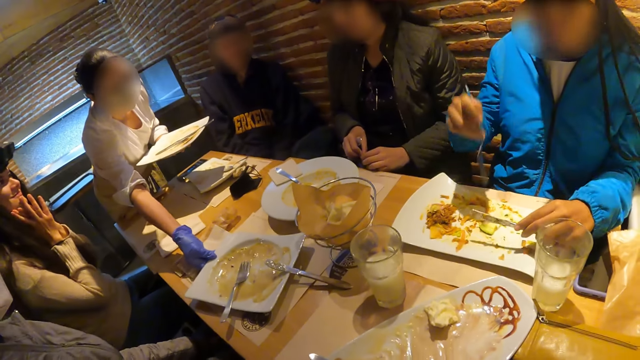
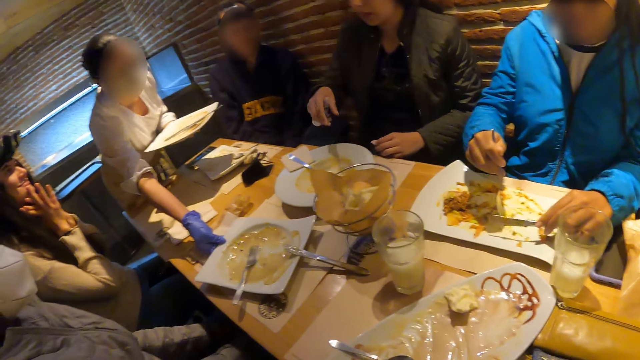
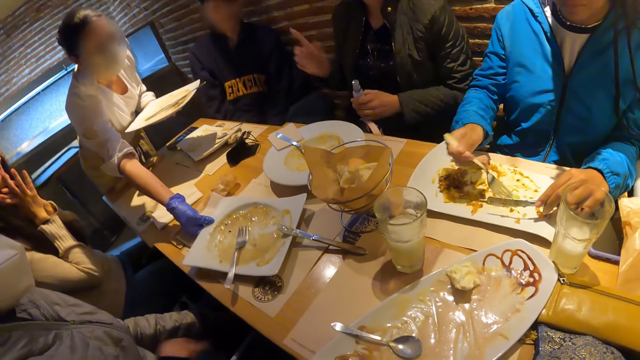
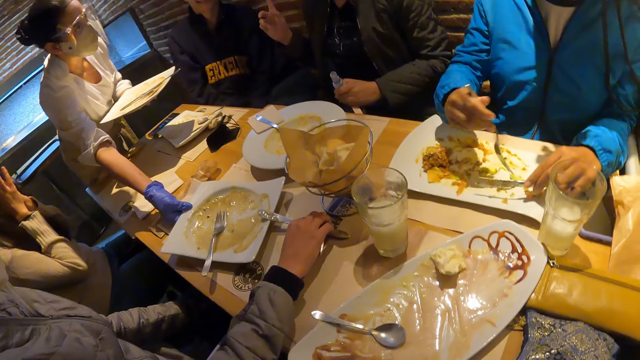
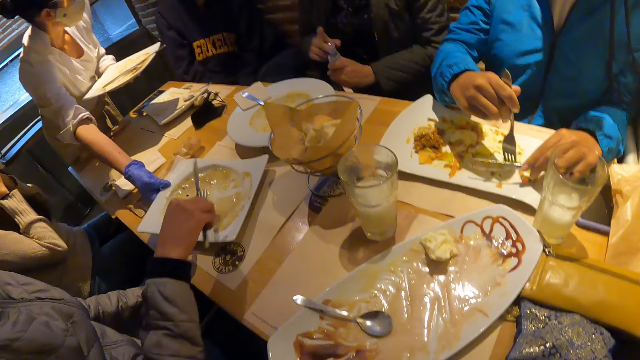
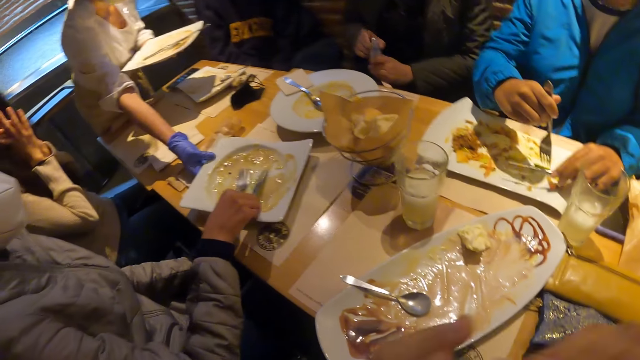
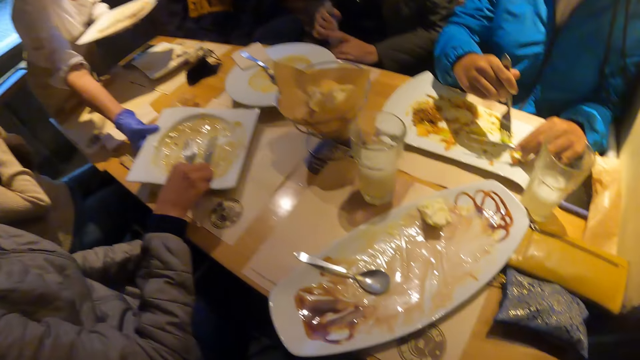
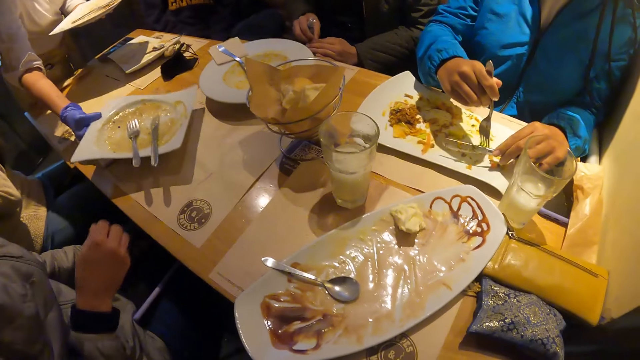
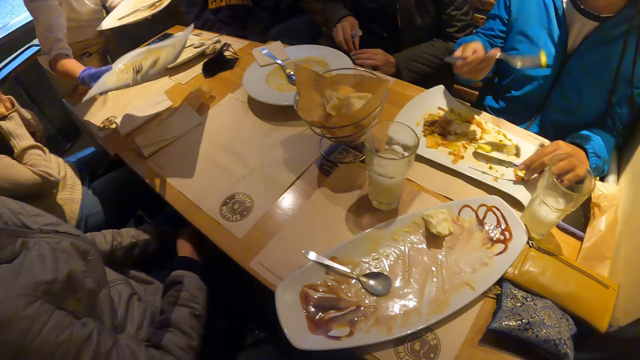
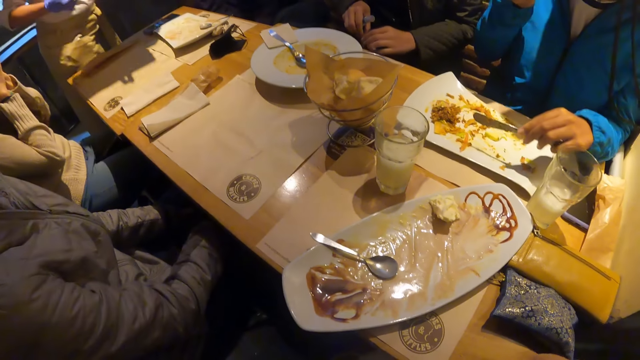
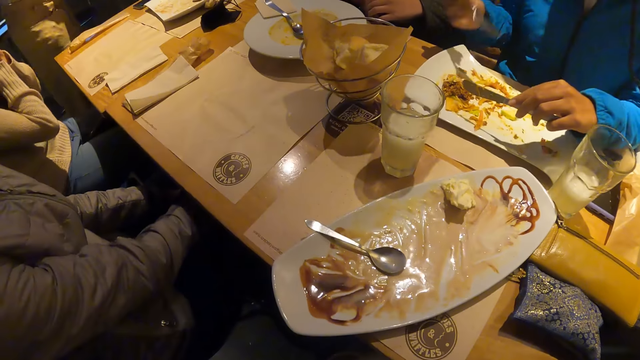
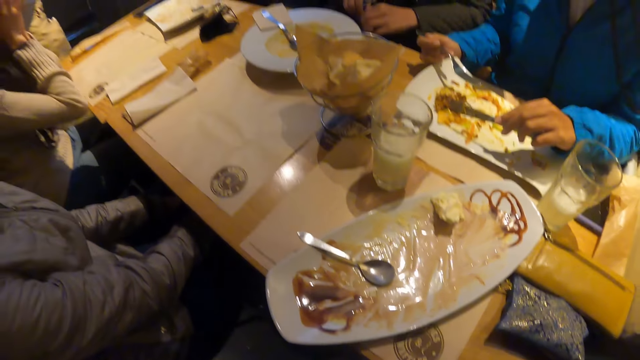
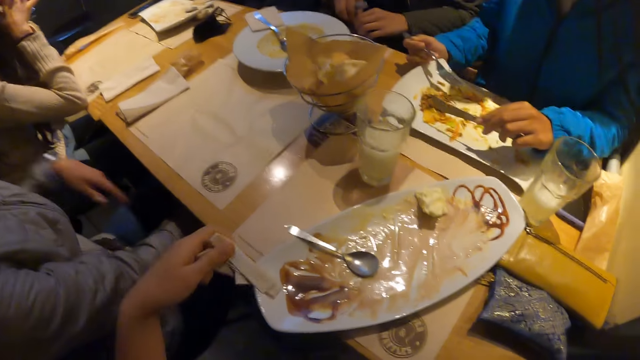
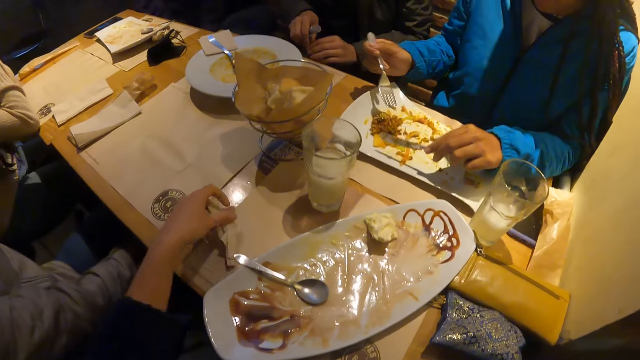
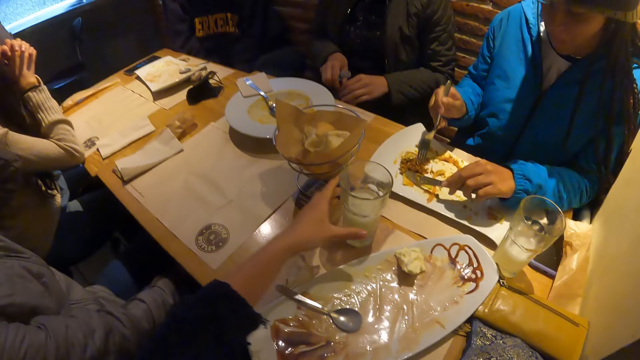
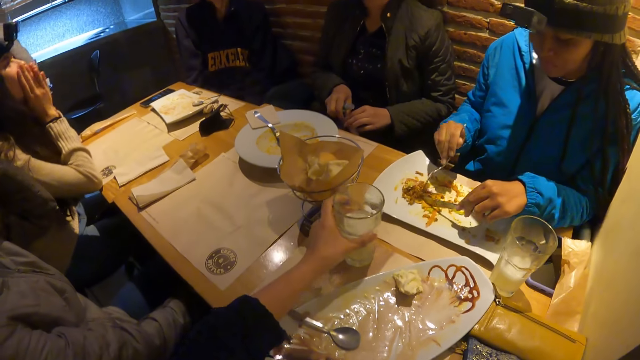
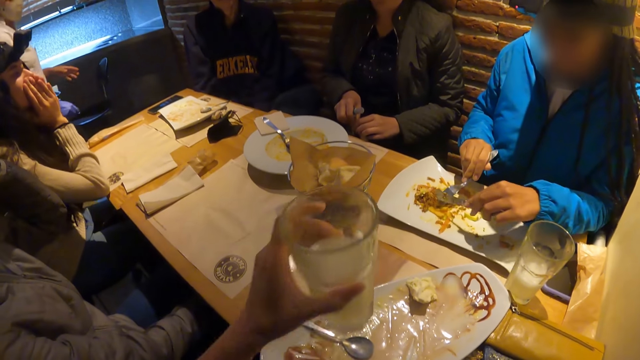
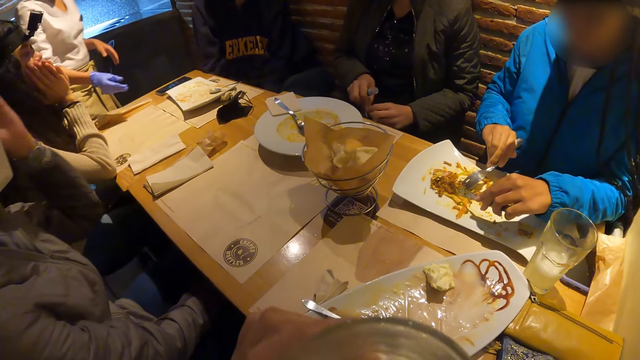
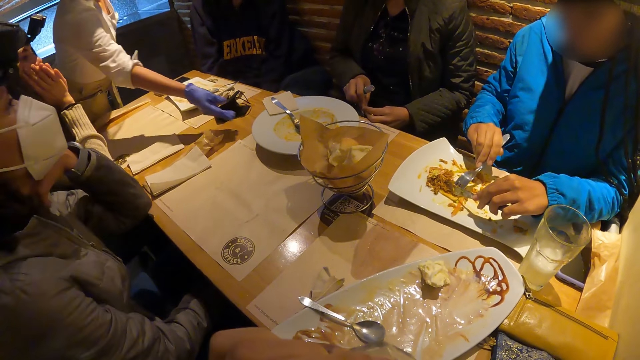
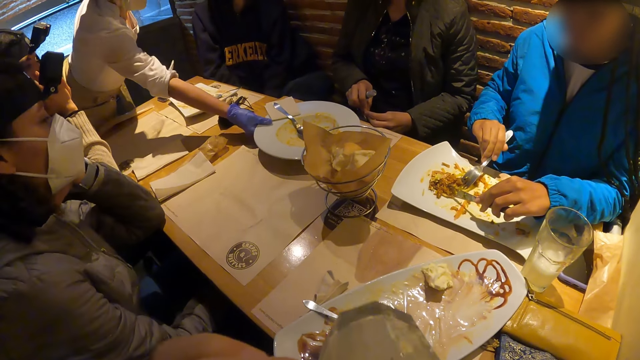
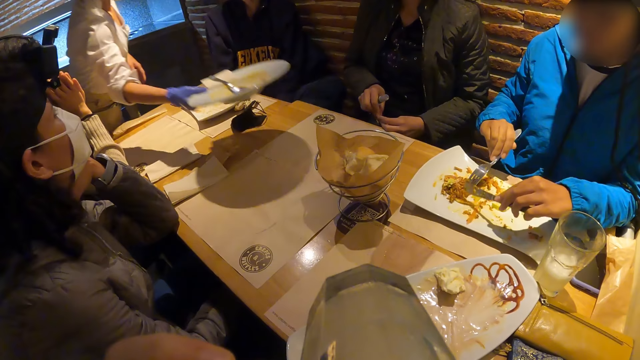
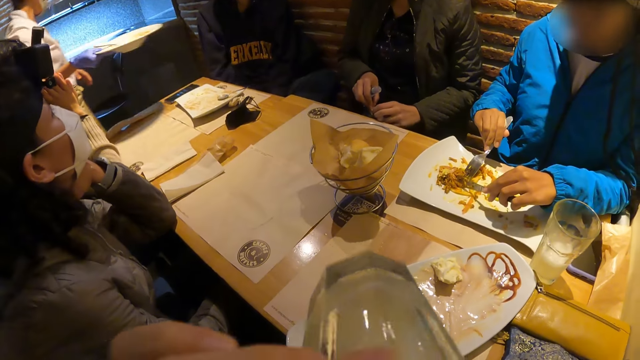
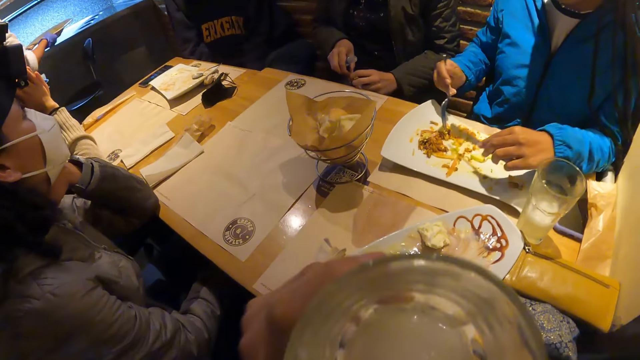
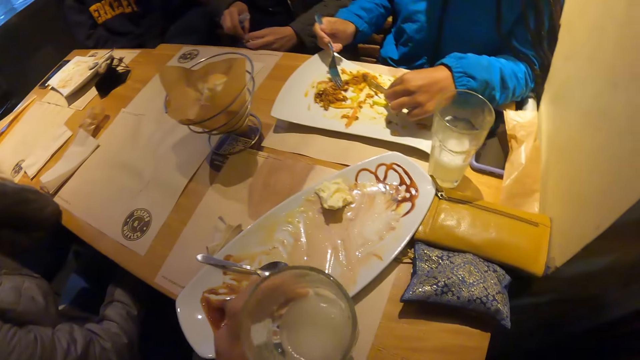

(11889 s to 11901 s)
A woman gesticulates with her right hand. Another woman puts the knife on the plate with her right hand. Another woman picks up the plate with her right hand. Another woman picks food from the plate with the fork in her right hand. The camera wearer looks around. She drops a tissue on the table with her left hand. She picks up a glass of milk from the table with her left hand. She drinks from the glass of milk in her left hand. The waiter picks plates from the table with her right hand.

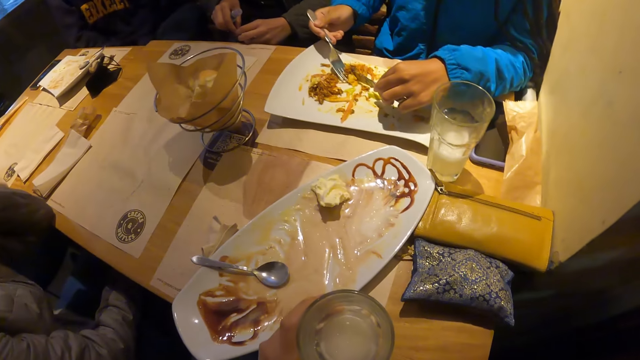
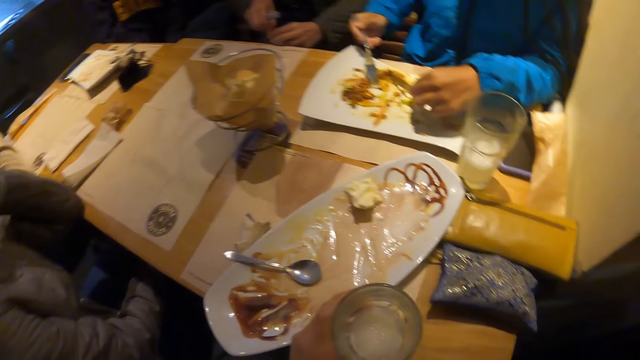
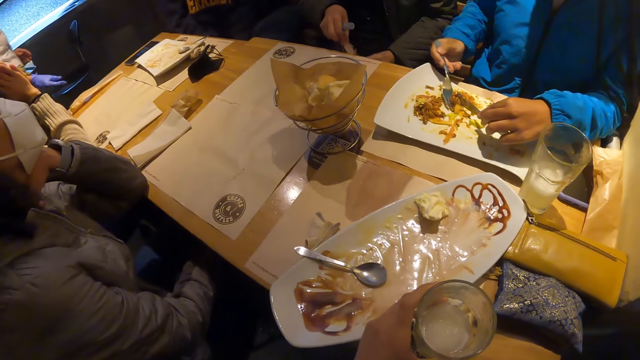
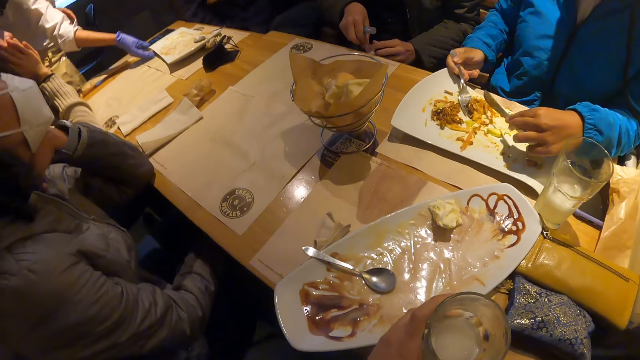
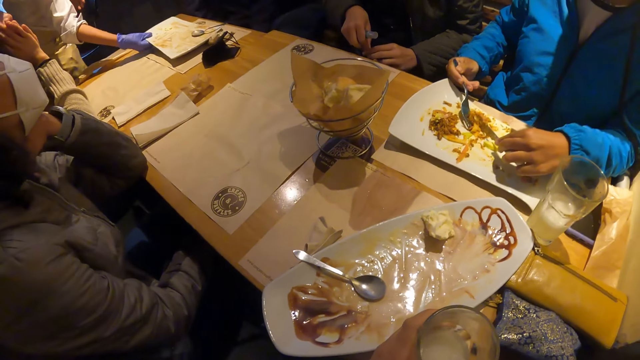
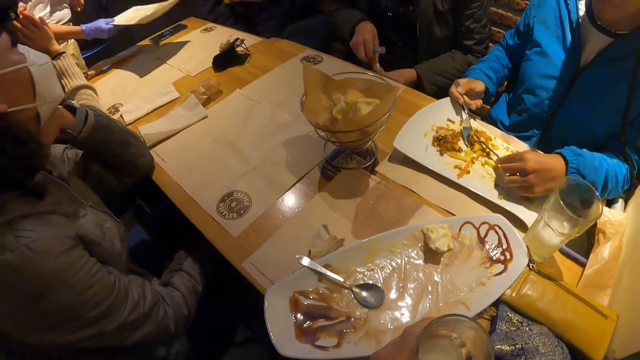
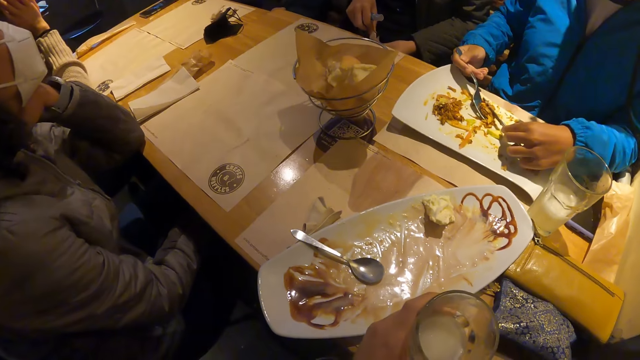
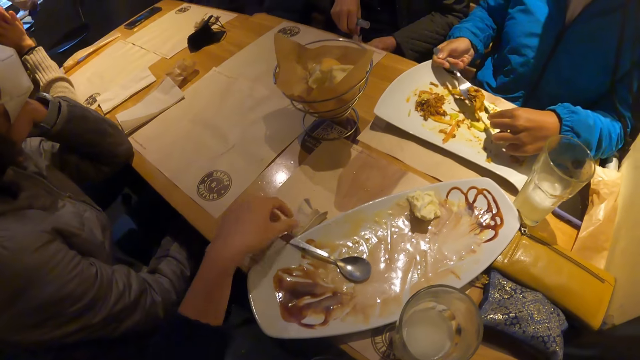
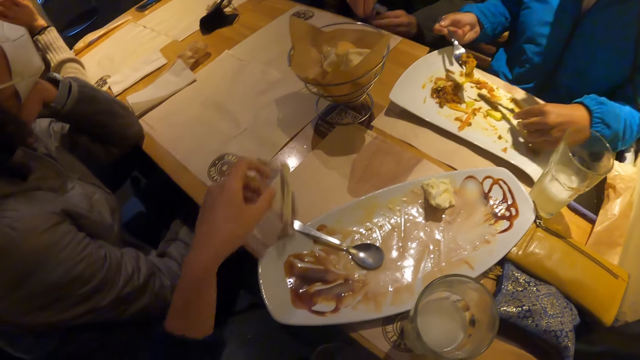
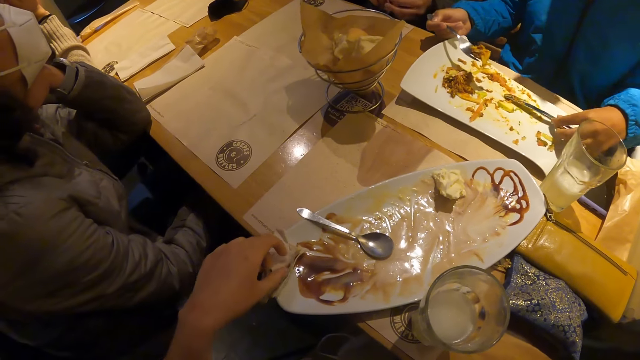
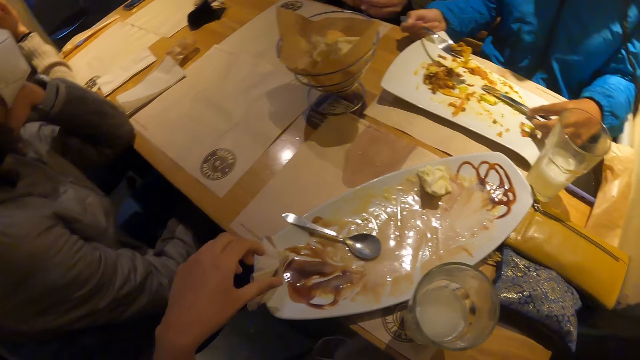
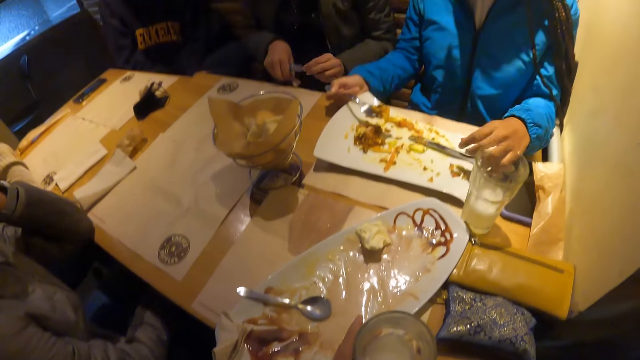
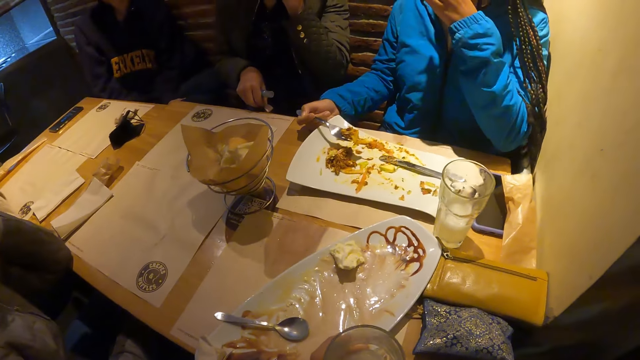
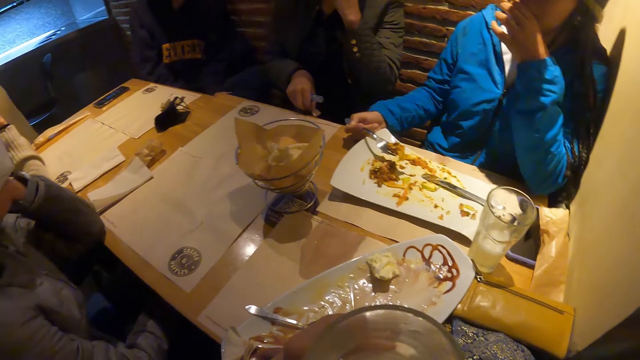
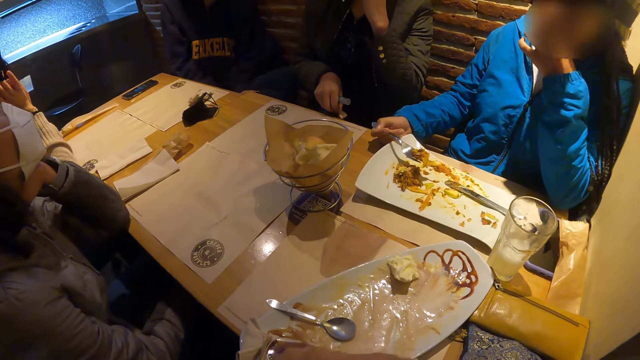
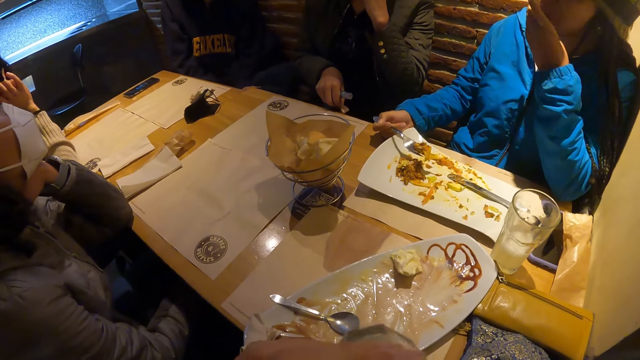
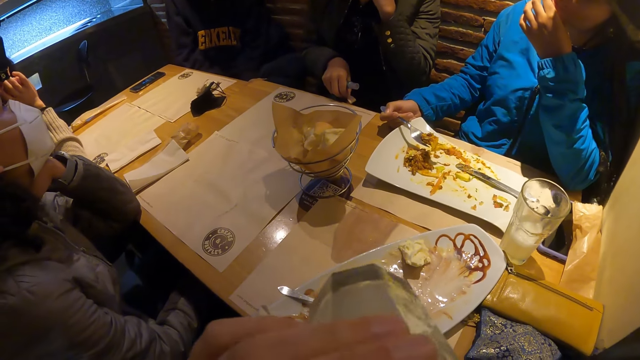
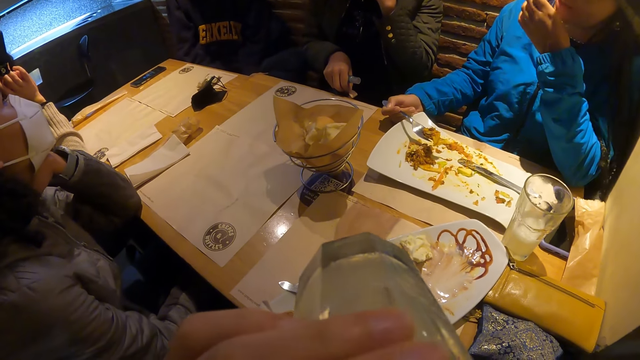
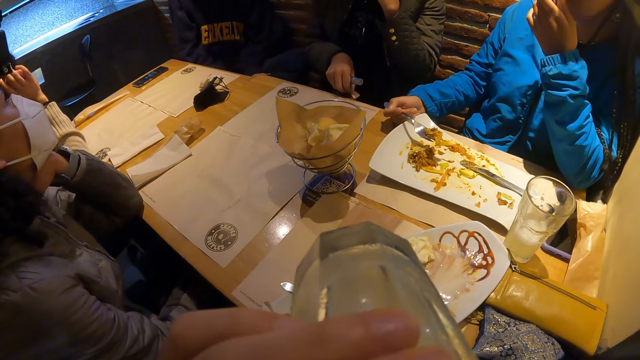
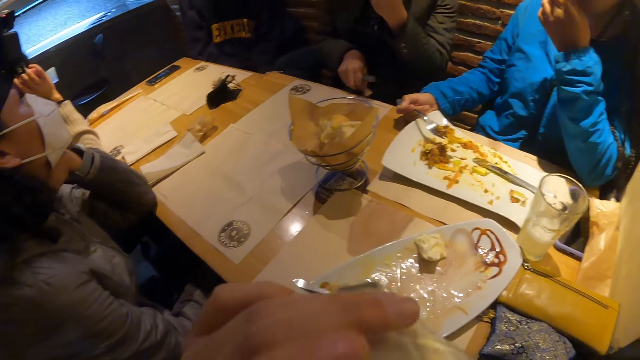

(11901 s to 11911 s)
The camera wearer drops the glass of milk on the table with her left hand. The waiter picks plates from the table with her right hand. The camera wearer picks up the tissue from the table with her left hand. She drops the tissue on a plate on the table with her left hand. She picks up the glass of milk from the table with her left hand. She drinks from the glass of milk in her left hand.
